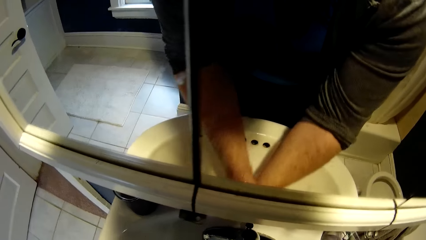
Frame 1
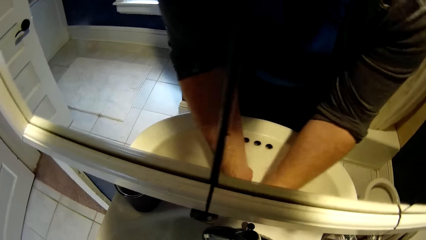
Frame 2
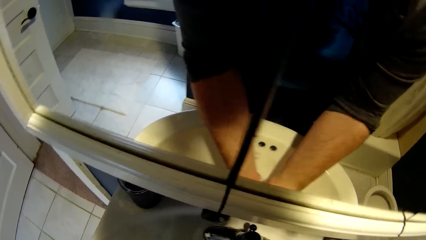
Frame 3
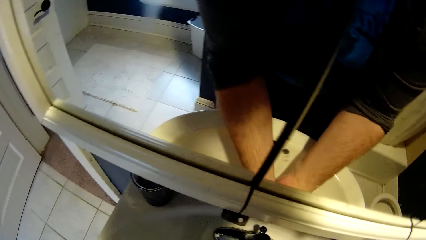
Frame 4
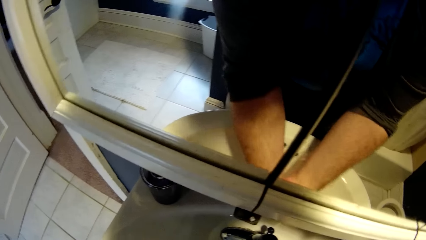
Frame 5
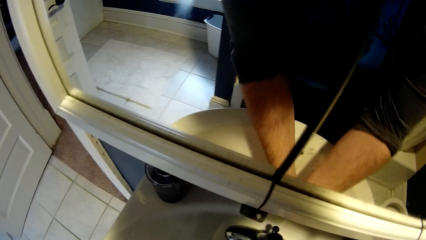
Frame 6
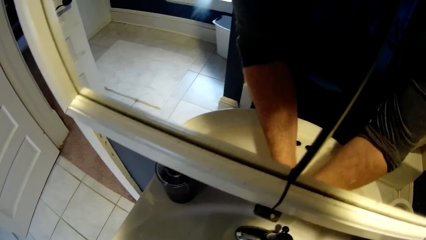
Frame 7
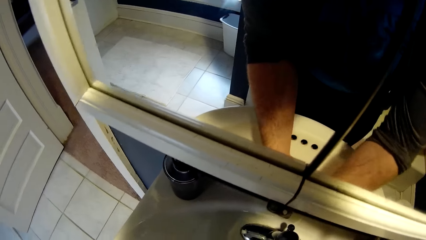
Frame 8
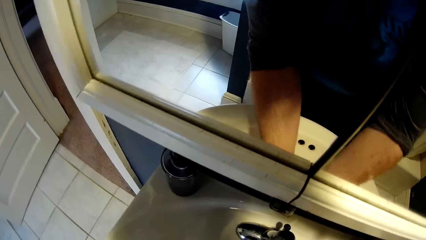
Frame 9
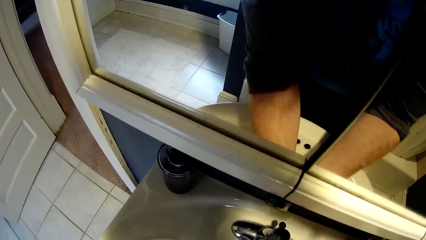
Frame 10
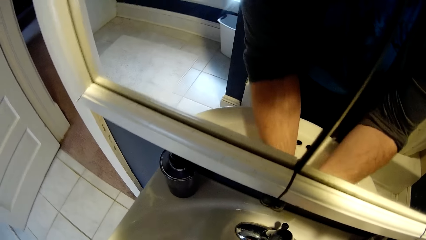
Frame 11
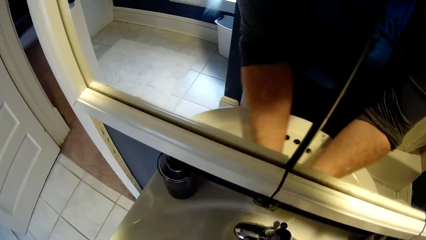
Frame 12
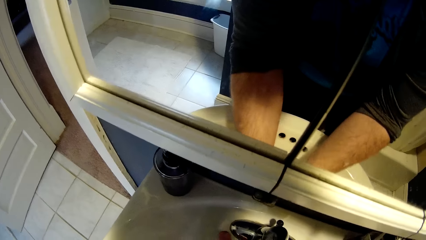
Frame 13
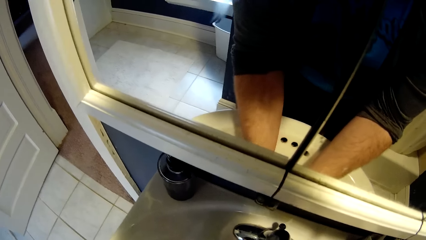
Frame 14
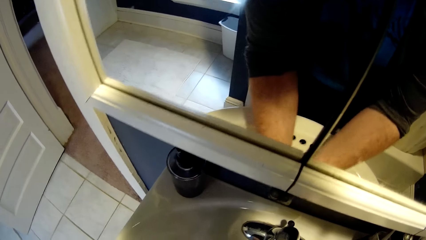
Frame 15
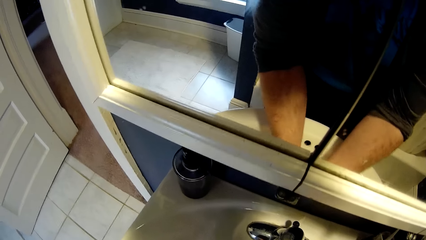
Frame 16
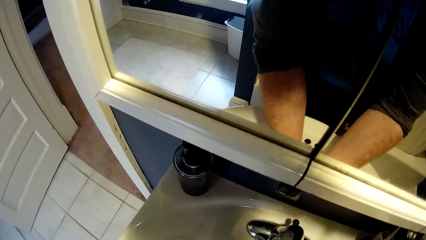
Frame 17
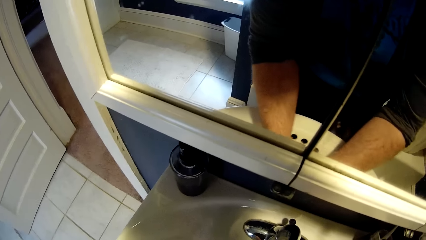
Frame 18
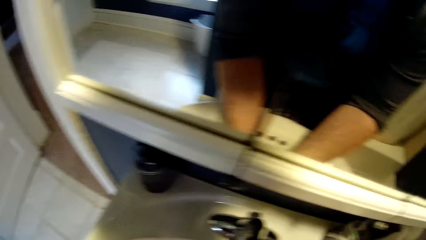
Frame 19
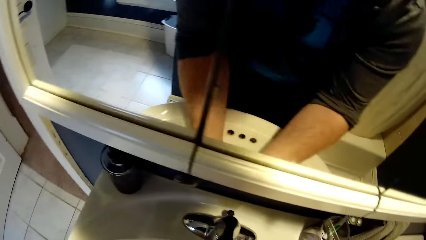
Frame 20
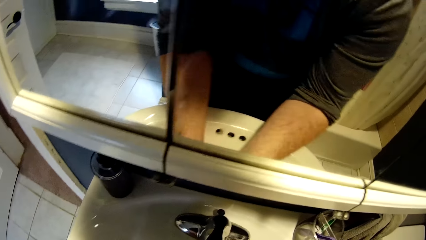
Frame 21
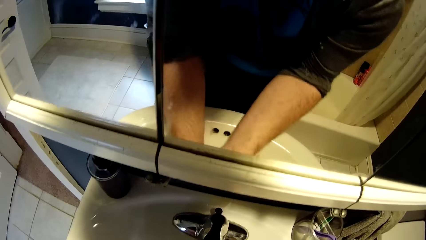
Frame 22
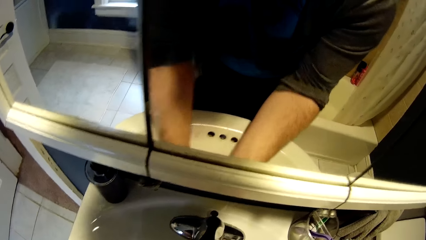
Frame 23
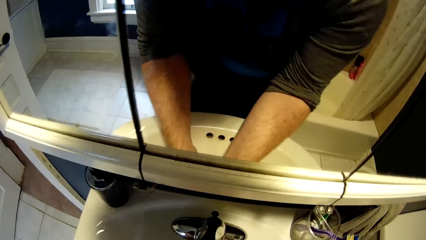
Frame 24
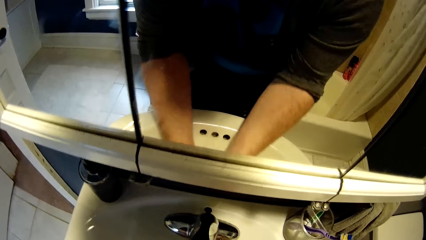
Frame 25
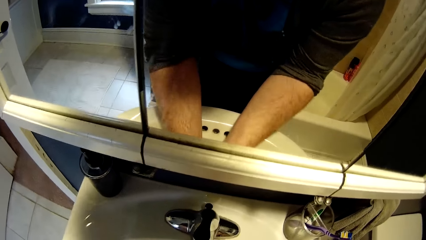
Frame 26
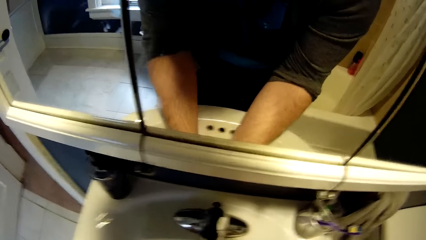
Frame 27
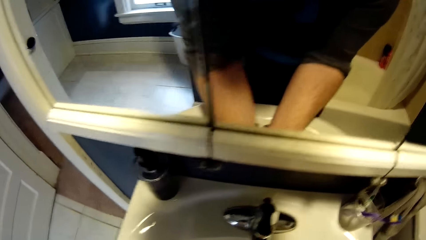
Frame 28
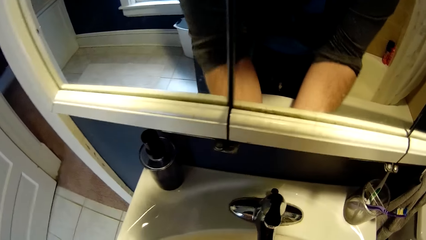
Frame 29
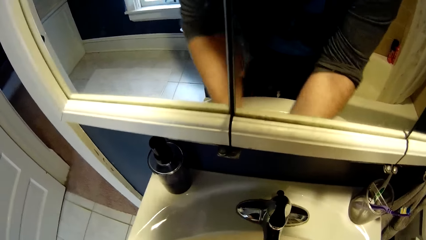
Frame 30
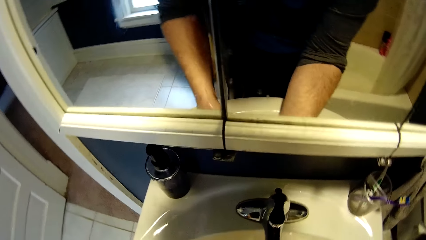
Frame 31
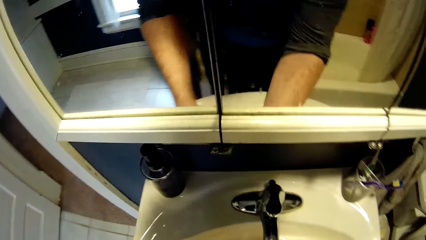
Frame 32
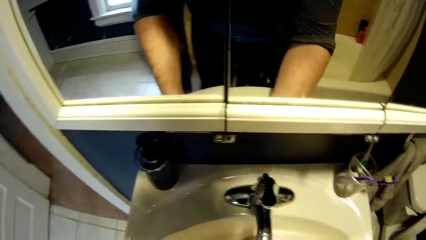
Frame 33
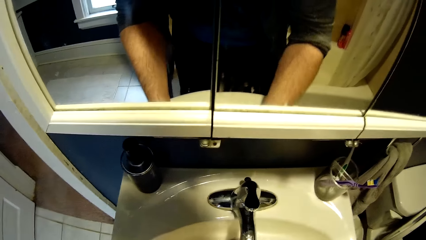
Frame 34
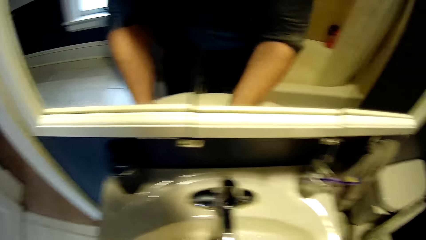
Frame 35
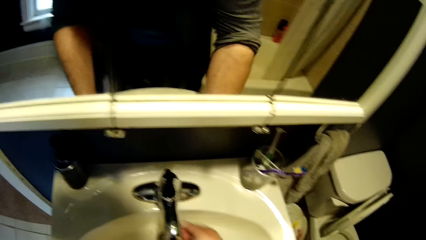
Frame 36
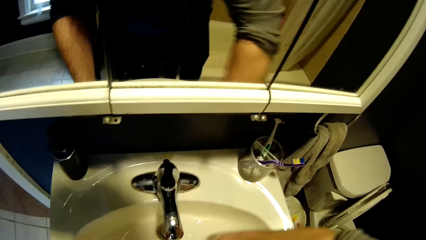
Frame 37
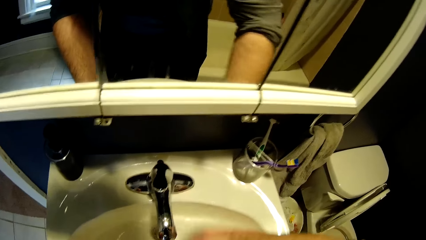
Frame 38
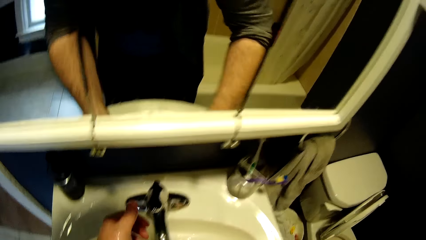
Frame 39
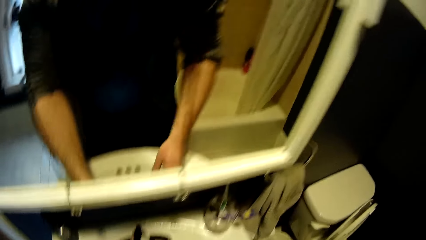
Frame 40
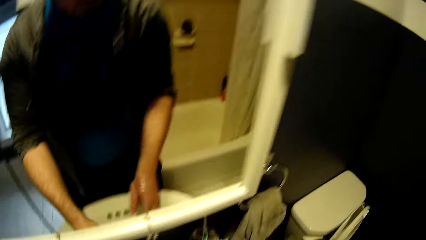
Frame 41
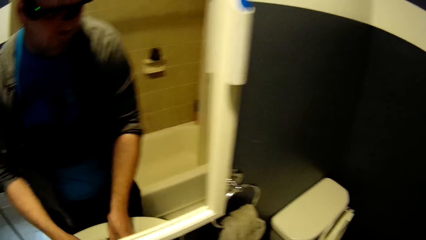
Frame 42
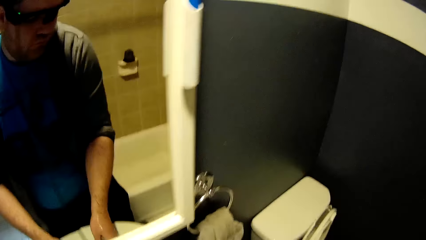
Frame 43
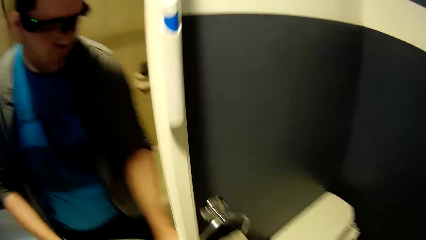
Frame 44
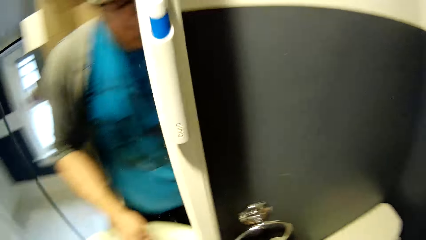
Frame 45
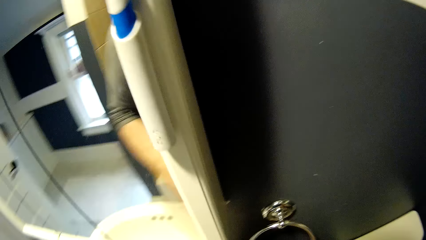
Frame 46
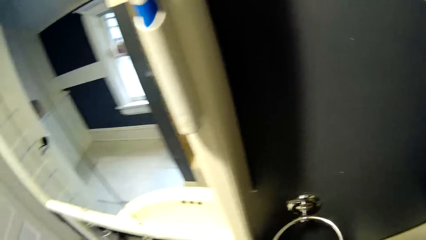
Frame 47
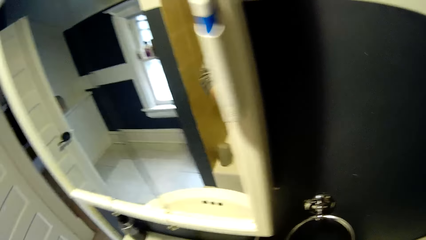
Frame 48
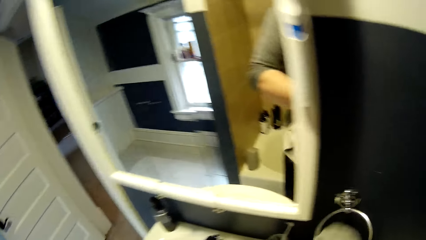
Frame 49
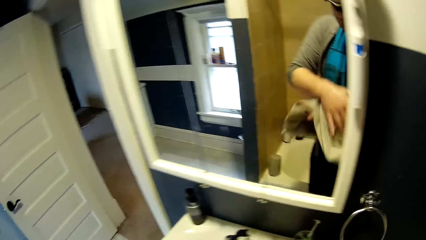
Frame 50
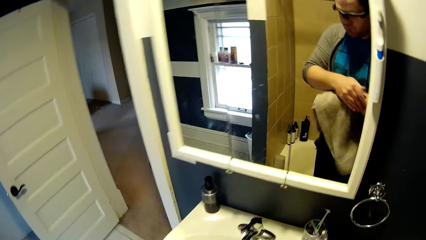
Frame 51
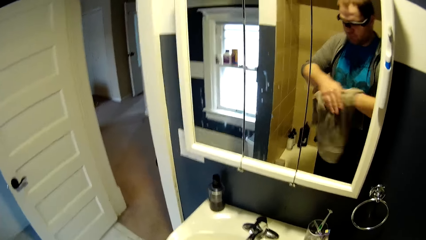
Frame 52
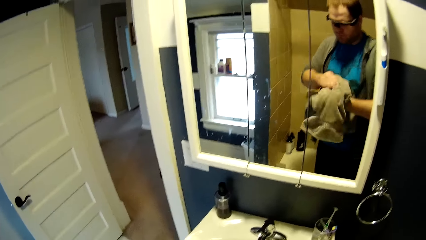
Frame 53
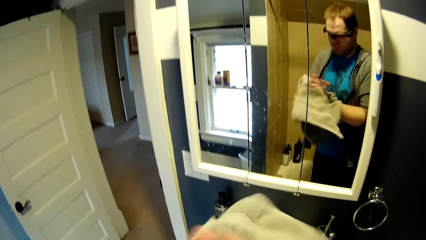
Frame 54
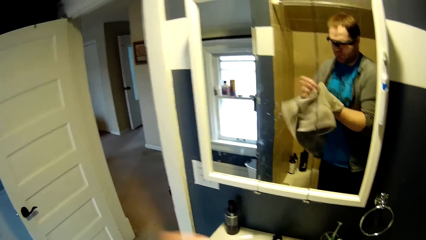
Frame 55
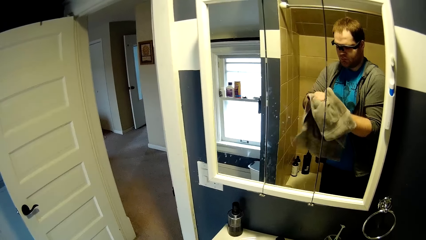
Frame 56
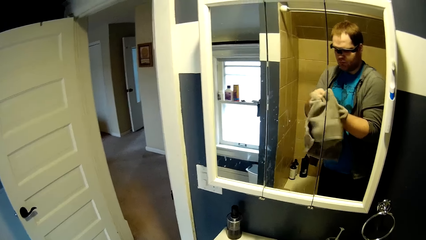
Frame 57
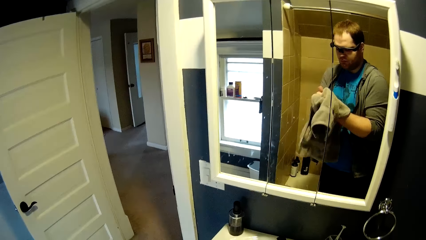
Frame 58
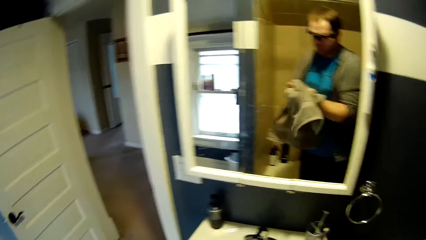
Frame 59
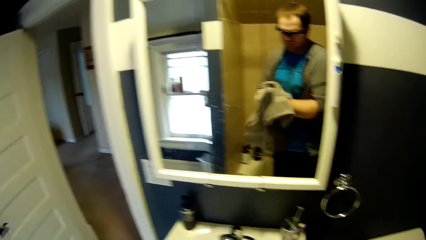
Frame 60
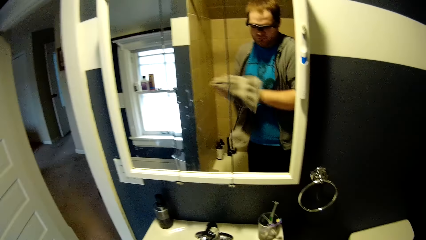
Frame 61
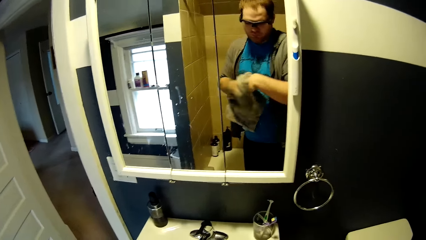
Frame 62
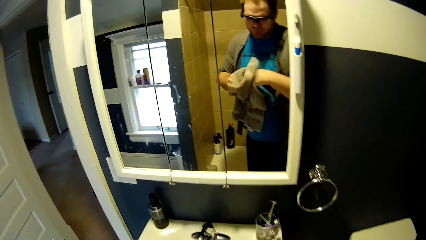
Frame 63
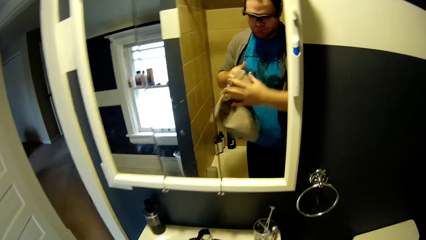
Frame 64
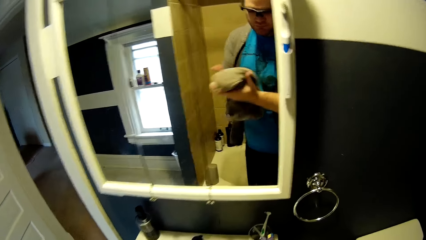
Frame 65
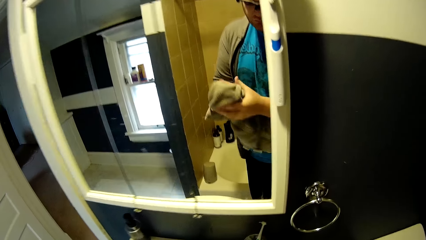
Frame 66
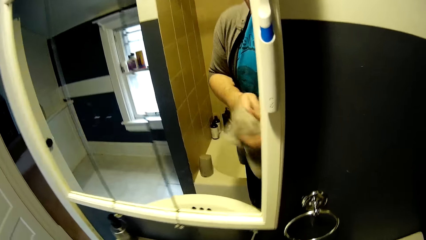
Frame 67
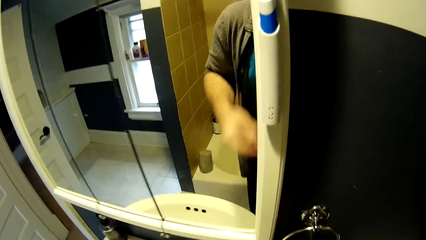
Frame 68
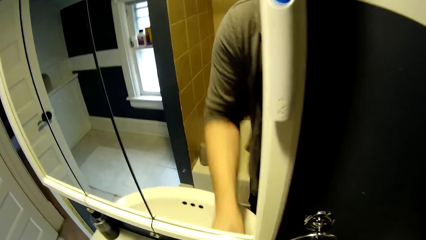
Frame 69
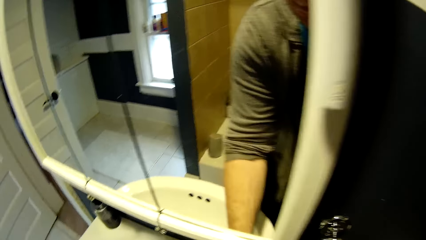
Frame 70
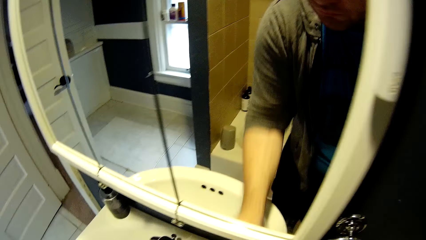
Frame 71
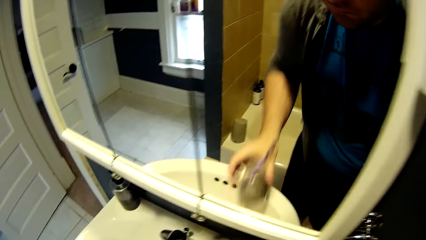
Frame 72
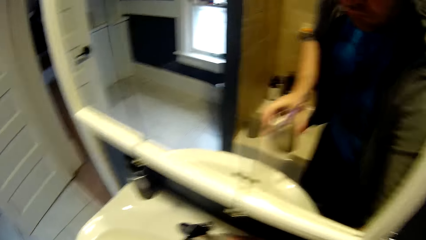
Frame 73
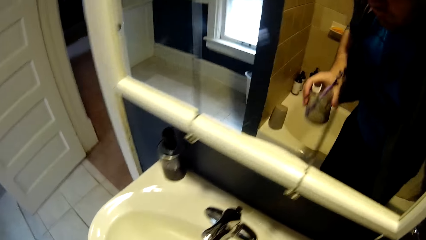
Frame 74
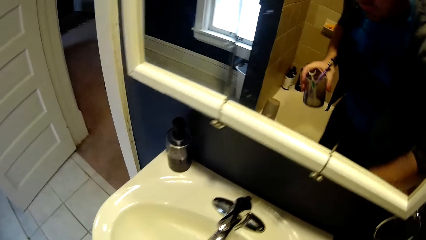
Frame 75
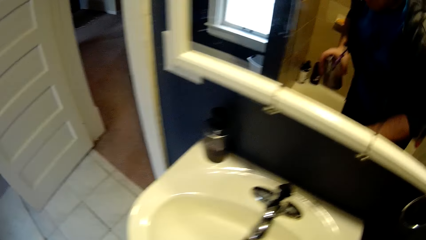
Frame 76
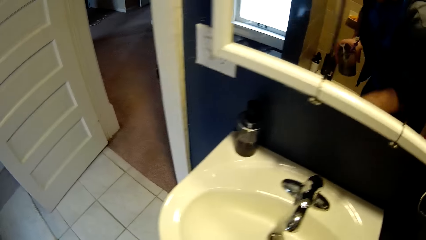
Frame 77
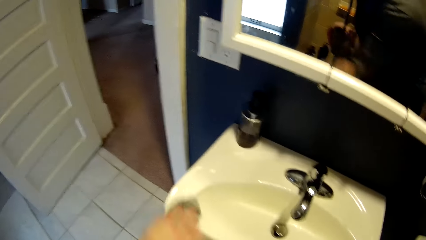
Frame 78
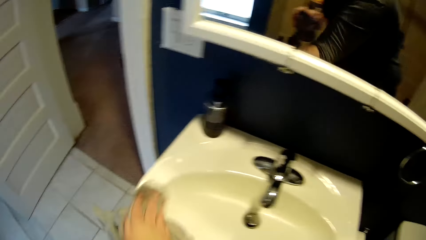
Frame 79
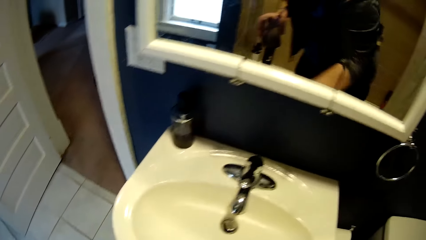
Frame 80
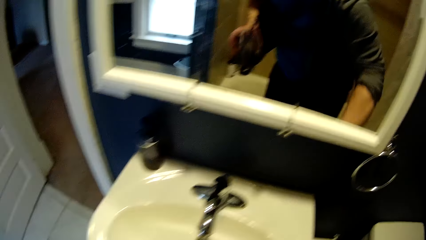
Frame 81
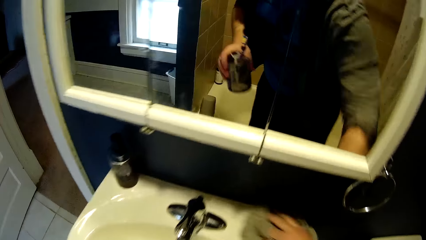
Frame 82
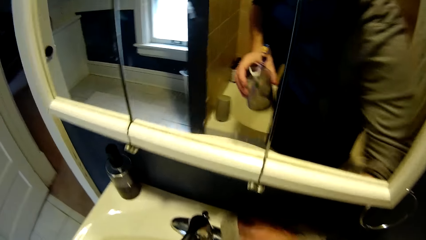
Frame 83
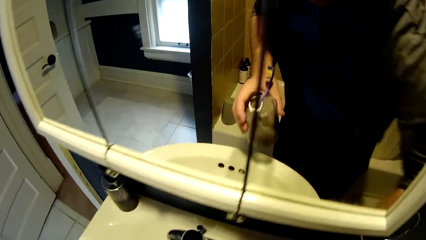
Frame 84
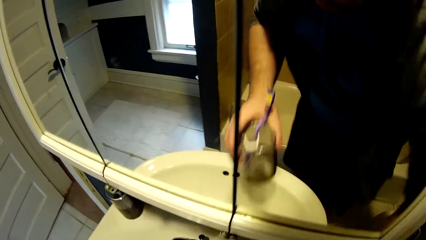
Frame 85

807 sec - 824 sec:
The camera wearer closes the water tap. They pick up a towel. They dry hands with the towel. They pick up the toothbrush holder. They wipe the sink with the towel.
